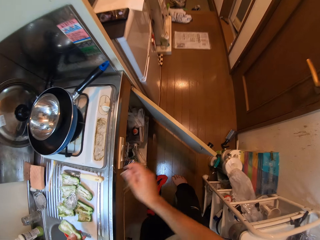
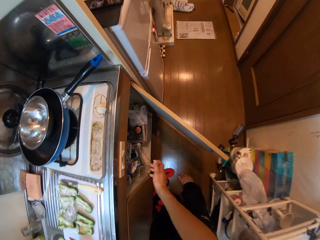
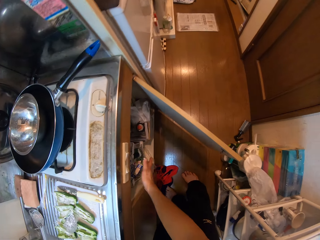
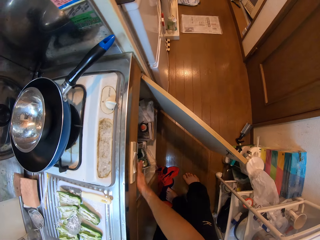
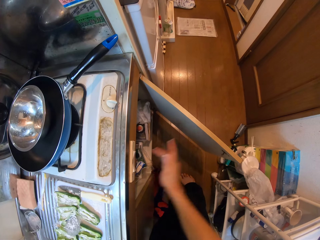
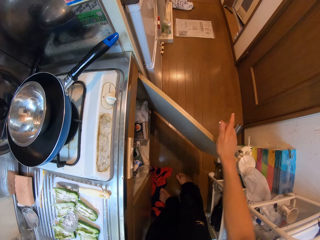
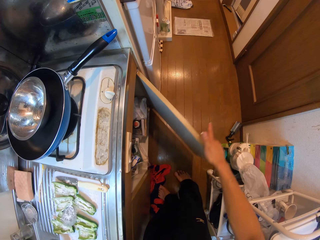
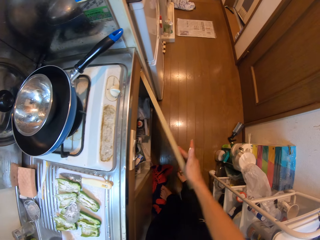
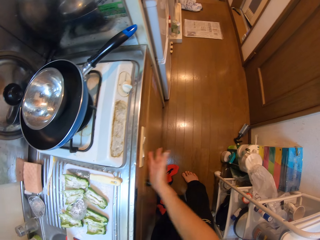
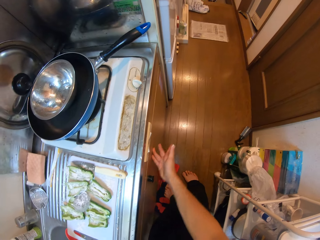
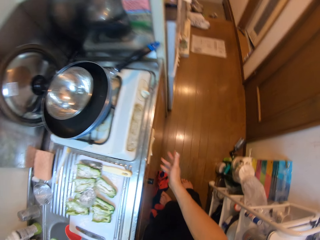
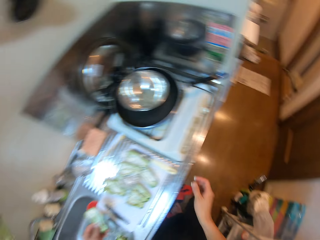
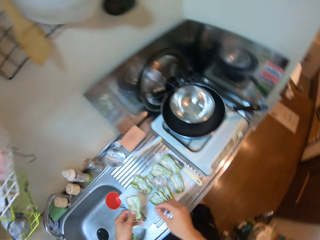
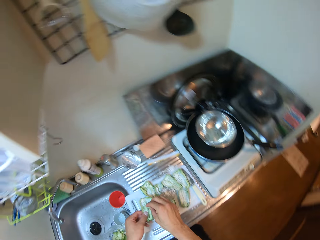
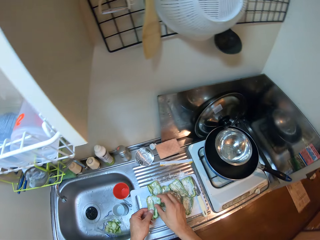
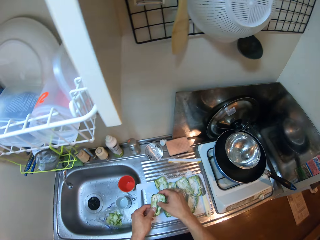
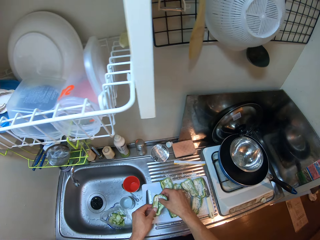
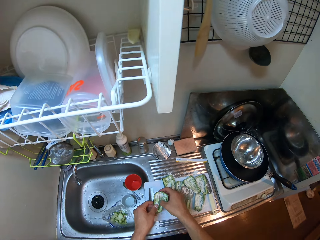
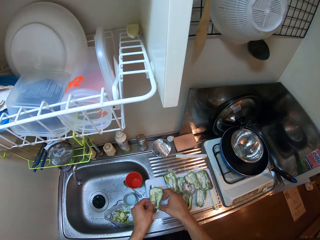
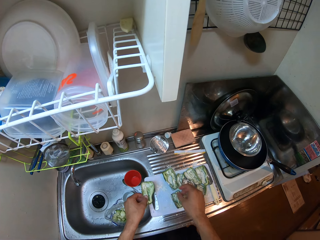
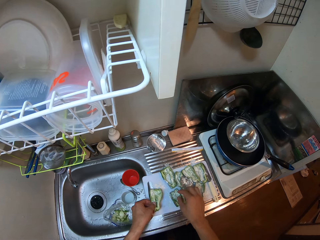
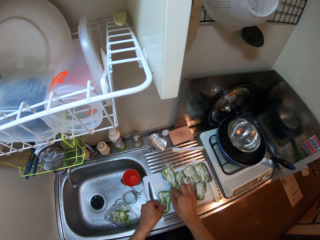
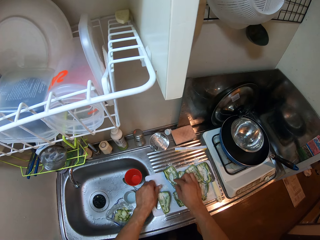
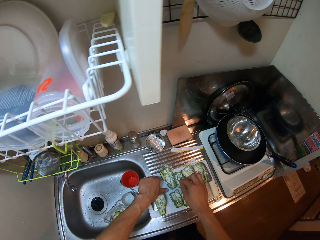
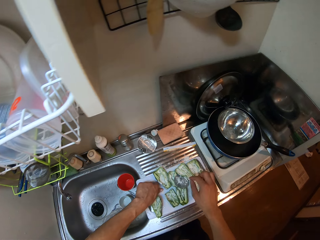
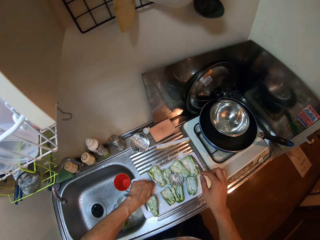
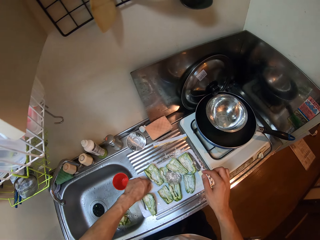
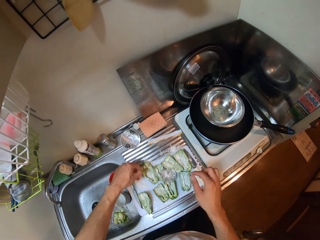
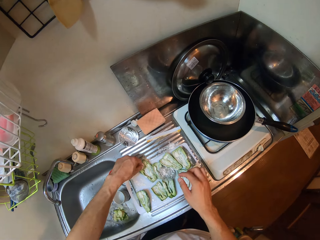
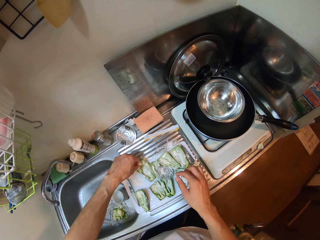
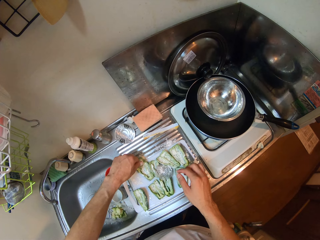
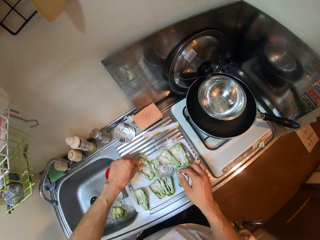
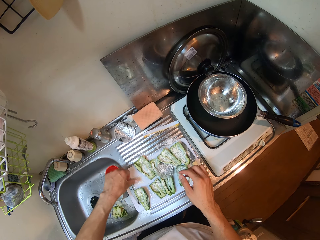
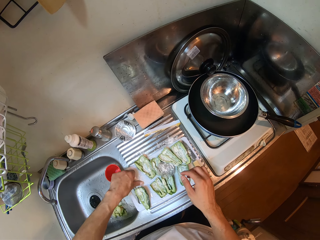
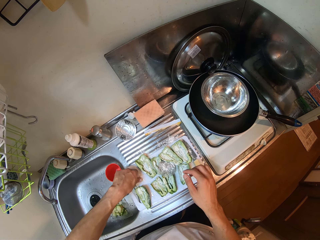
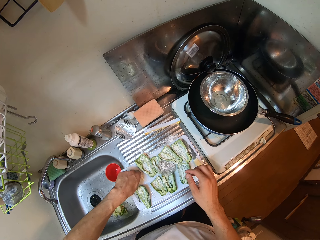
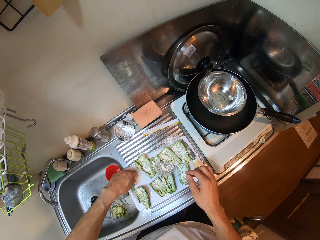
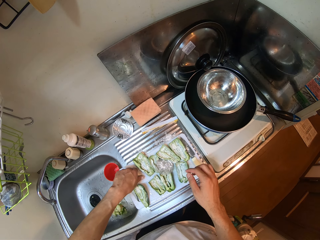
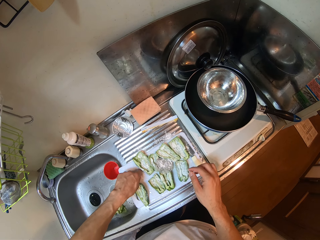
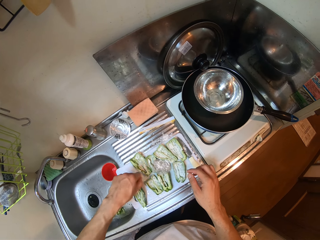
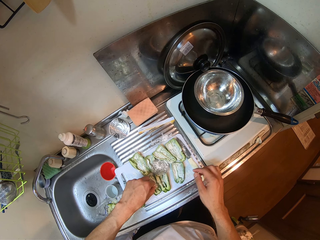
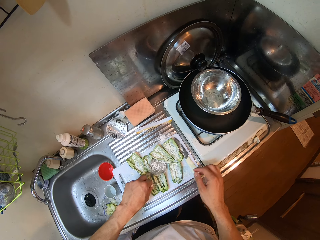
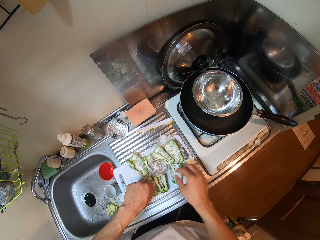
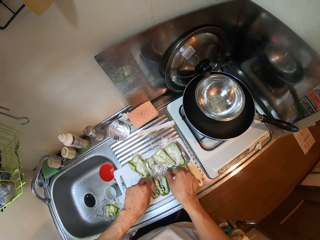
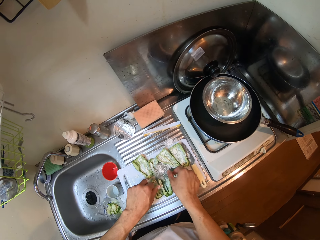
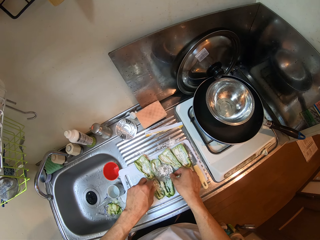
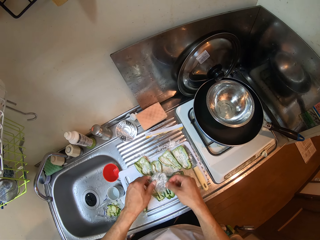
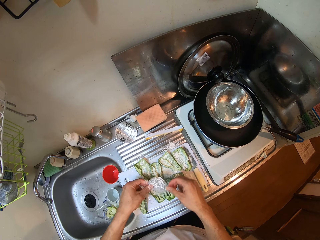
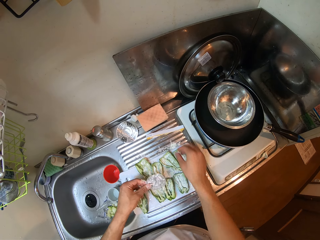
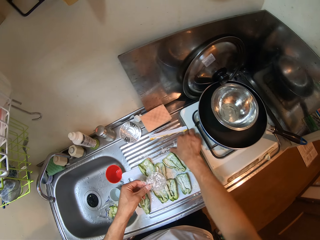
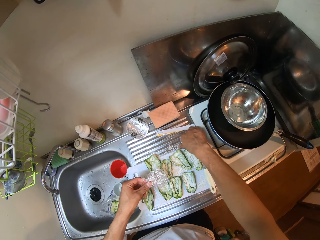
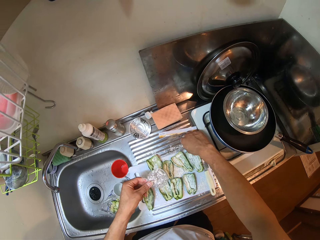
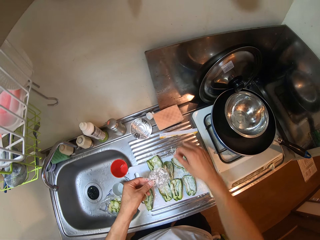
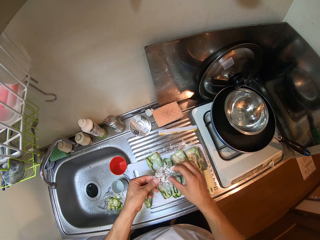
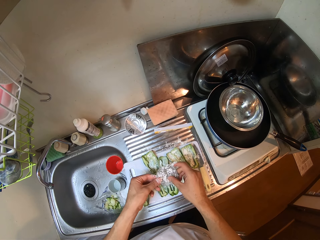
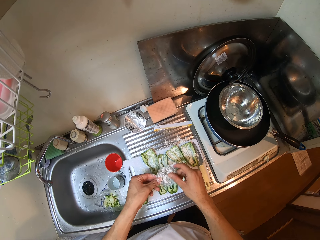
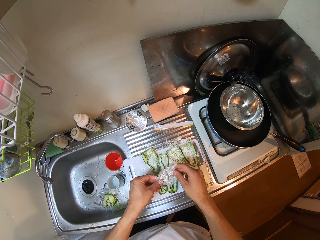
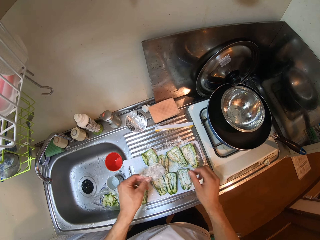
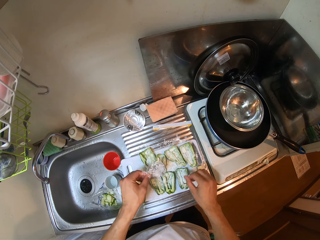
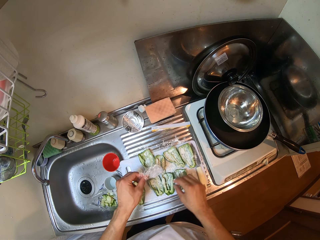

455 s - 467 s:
The camera wearer closes a door of the cabinet. They spread the powder spice on the bell pepper with a finger. They drop the slice of green pepper on the chopping board. They pick some flour from the chopping board. They put the flour on the slice of green pepper on the chopping board. They pick up the sieve from the slices of green pepper.

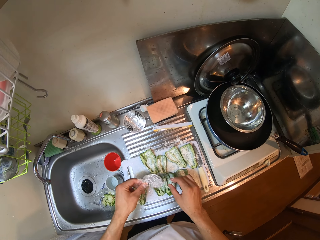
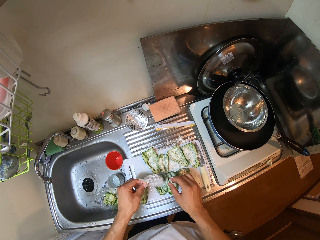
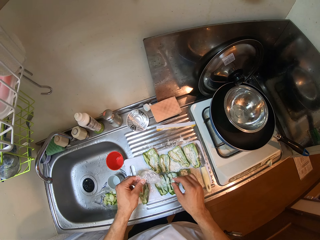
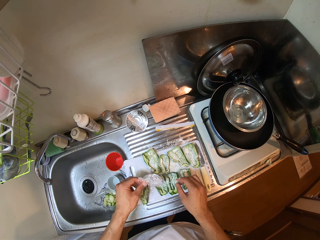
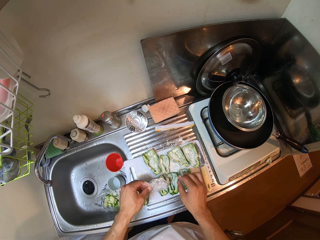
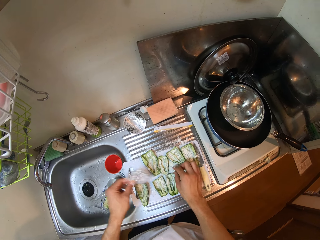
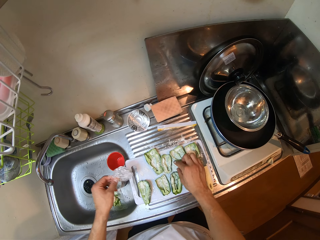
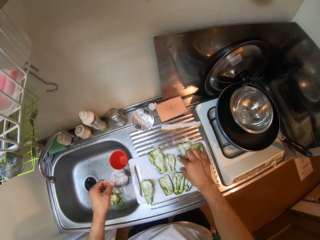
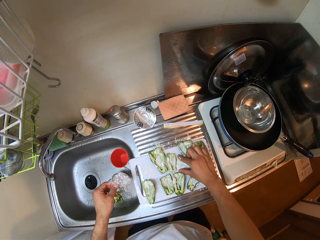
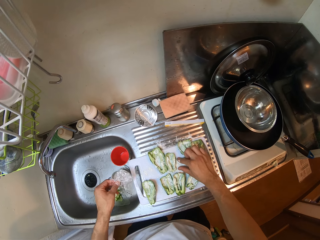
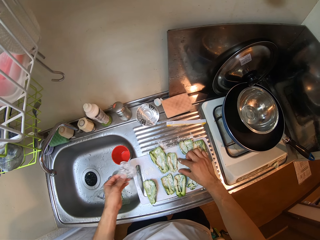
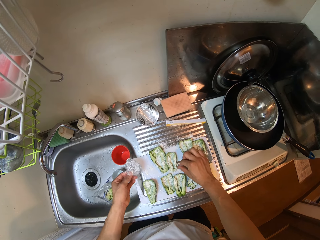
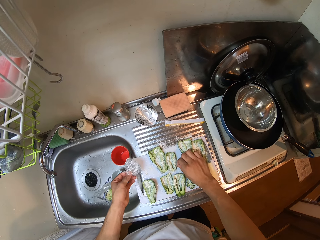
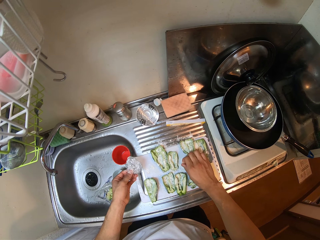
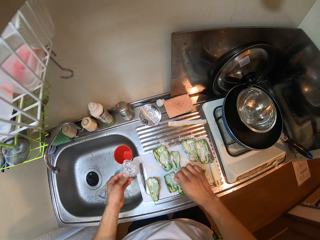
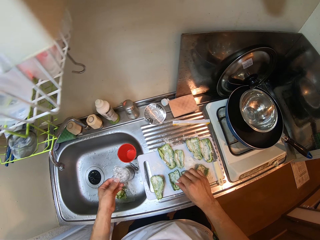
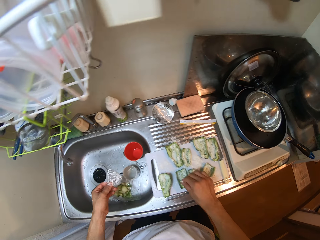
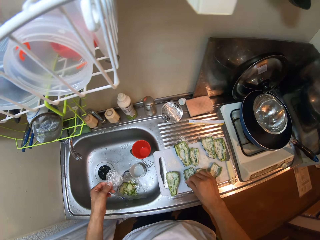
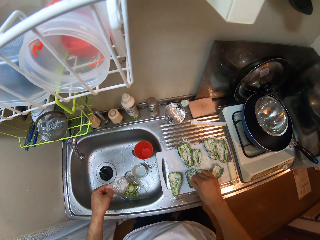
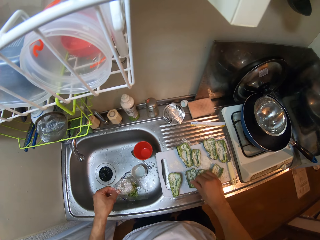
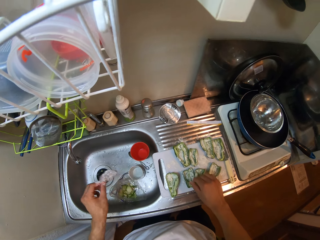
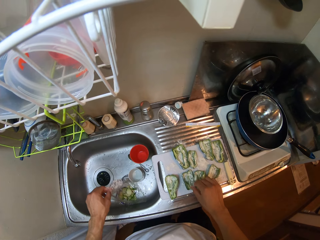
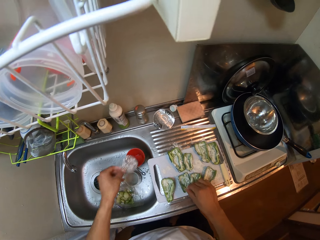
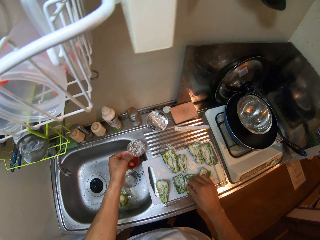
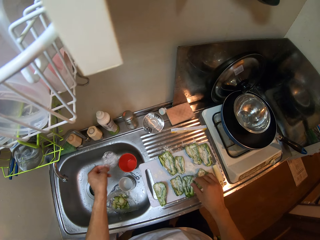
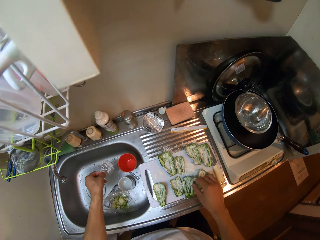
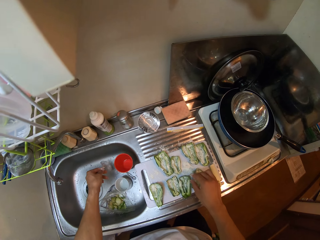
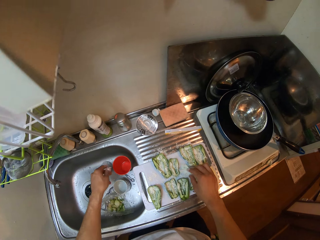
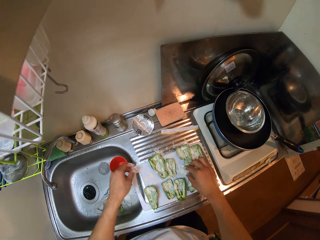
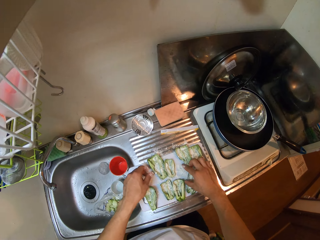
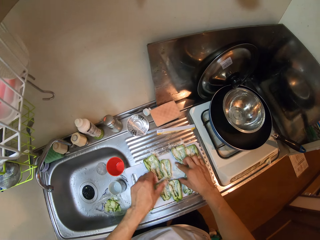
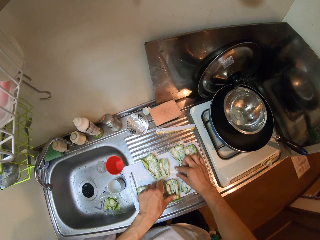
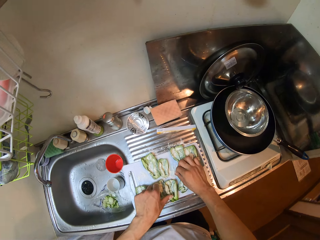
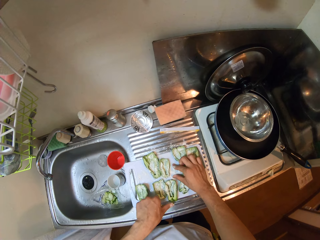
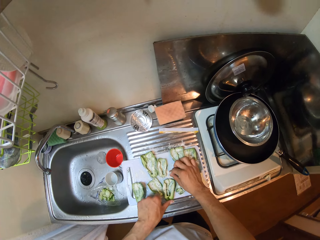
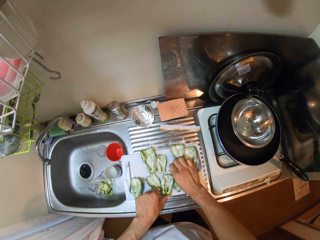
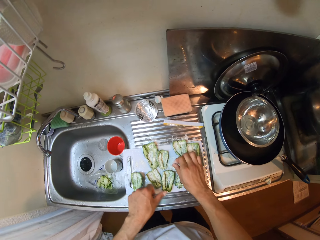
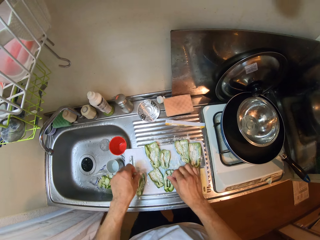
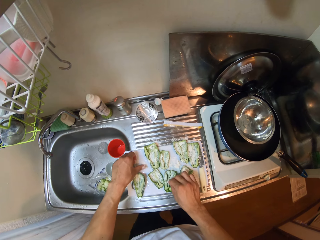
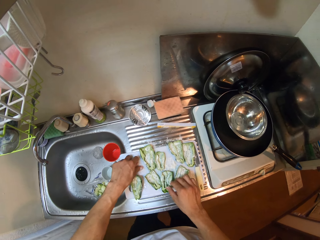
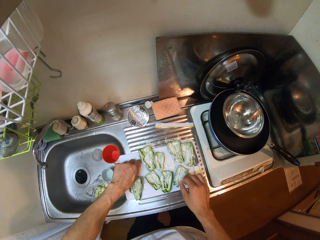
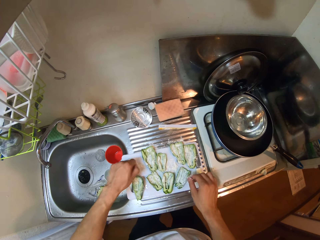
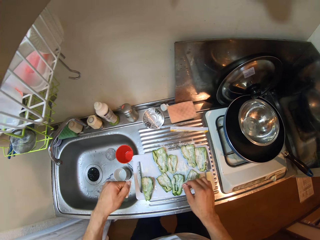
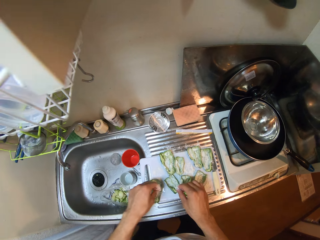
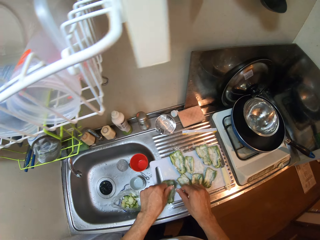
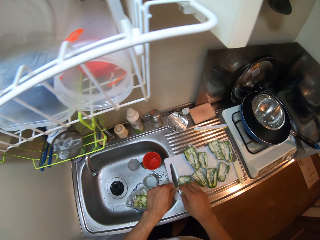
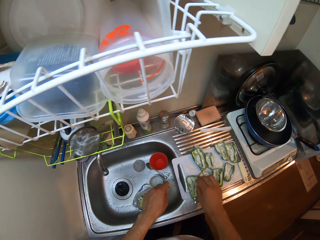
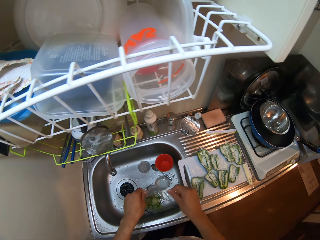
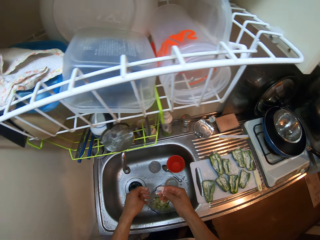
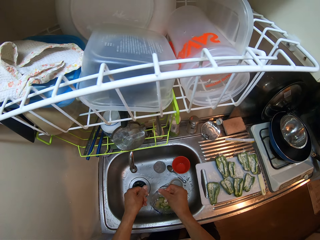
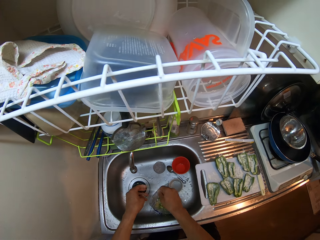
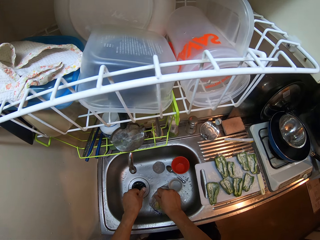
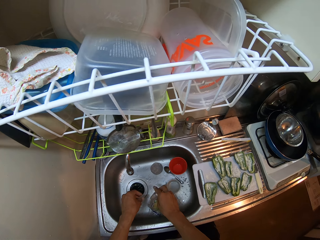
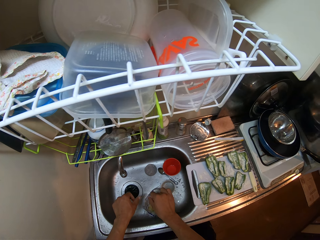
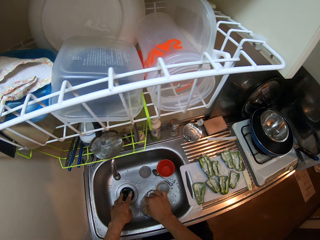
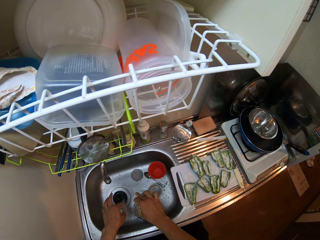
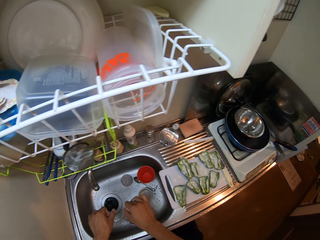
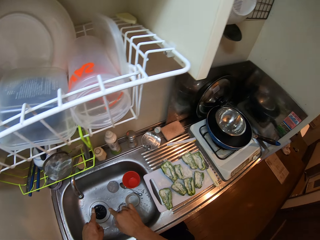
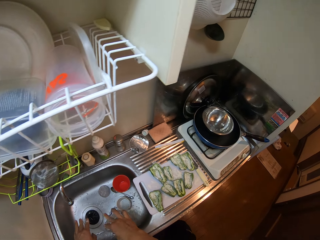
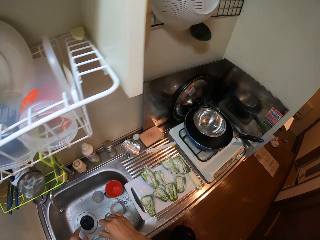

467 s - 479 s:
The camera wearer pours some flour or powder spice from the sieve on the slices of green pepper. They pick some flour from the chopping board. They put the flour on the slice of green pepper on the chopping board. They shake off residual of the powder spice from the sieve in the sink. They drop the sieve into the kitchen sink. They pick some flour from the chopping board. They put the flour on the slice of green pepper on the chopping board. They shake the residual on hands in the sink.
